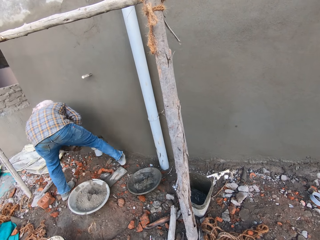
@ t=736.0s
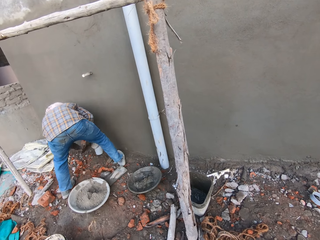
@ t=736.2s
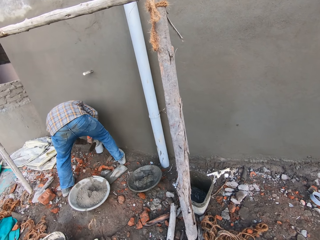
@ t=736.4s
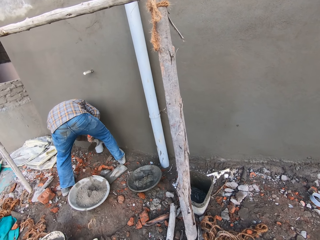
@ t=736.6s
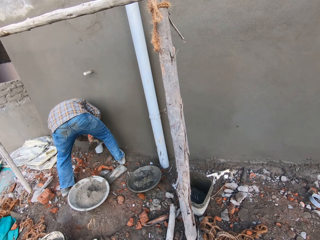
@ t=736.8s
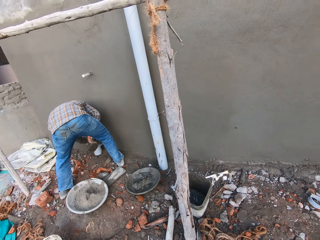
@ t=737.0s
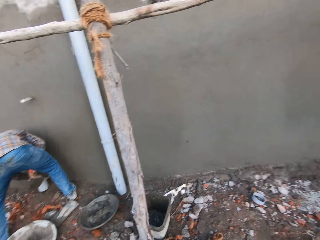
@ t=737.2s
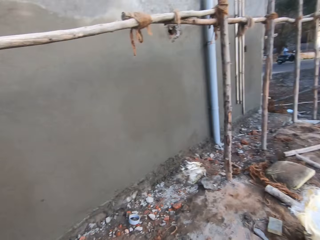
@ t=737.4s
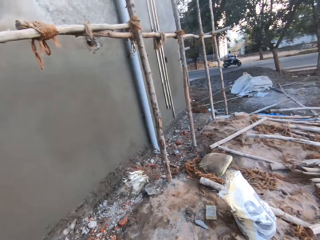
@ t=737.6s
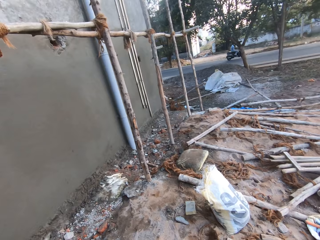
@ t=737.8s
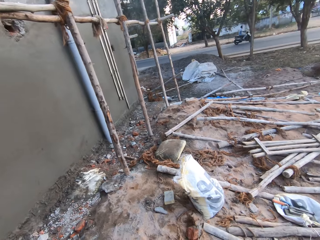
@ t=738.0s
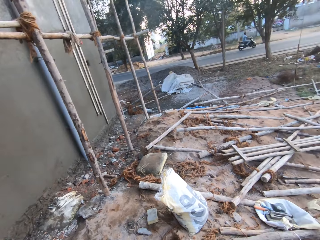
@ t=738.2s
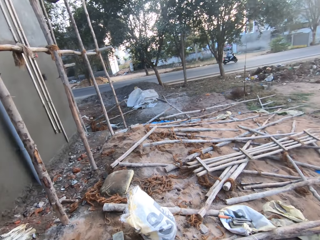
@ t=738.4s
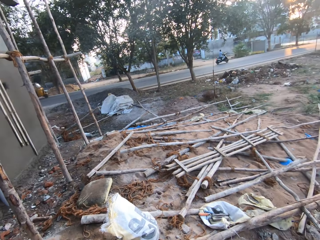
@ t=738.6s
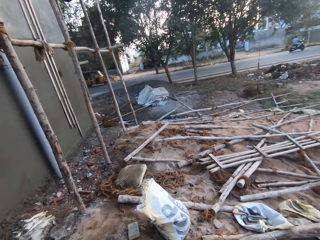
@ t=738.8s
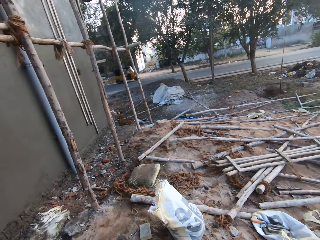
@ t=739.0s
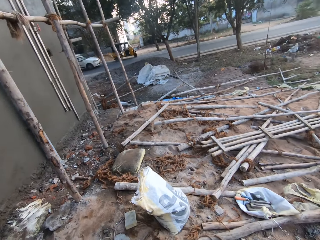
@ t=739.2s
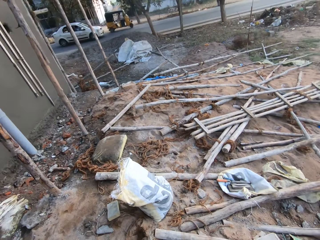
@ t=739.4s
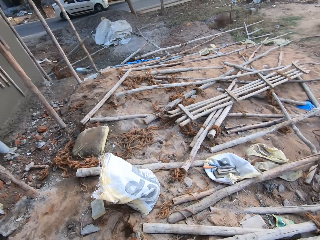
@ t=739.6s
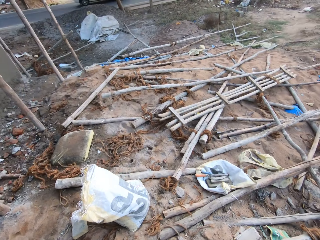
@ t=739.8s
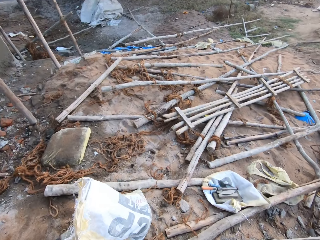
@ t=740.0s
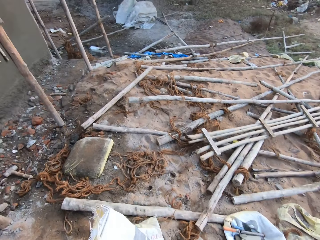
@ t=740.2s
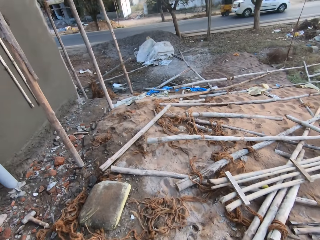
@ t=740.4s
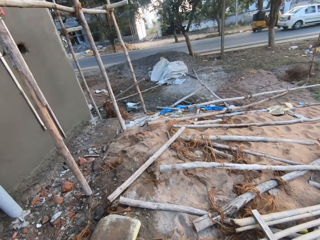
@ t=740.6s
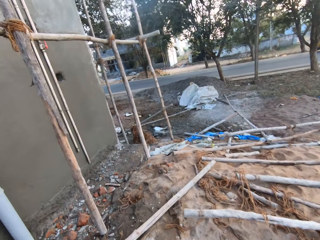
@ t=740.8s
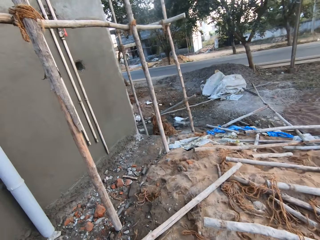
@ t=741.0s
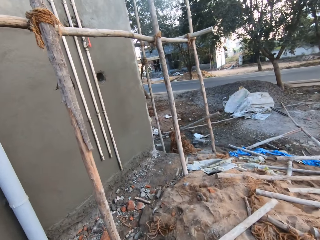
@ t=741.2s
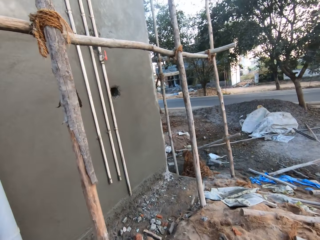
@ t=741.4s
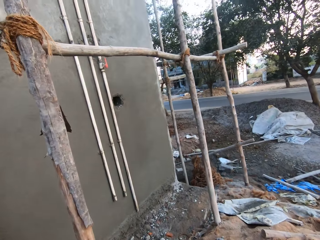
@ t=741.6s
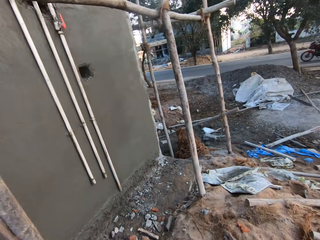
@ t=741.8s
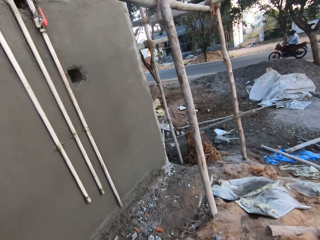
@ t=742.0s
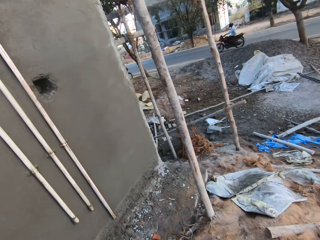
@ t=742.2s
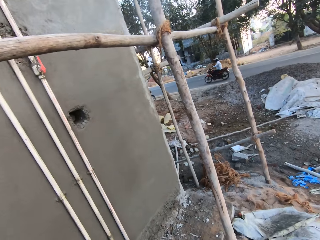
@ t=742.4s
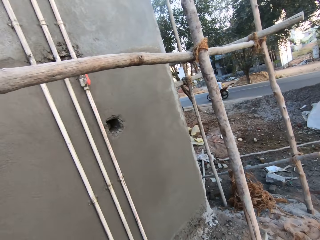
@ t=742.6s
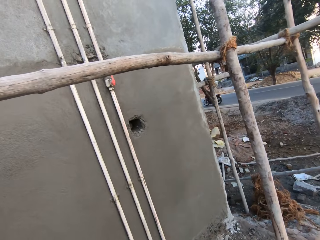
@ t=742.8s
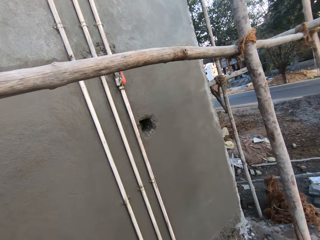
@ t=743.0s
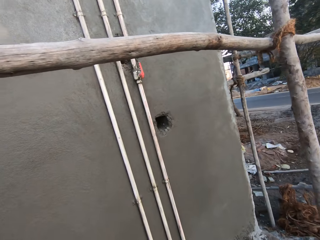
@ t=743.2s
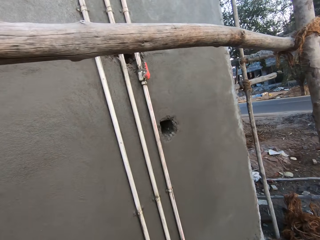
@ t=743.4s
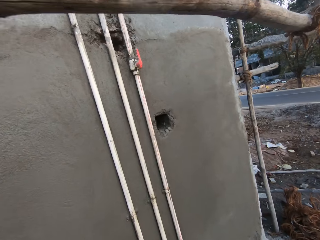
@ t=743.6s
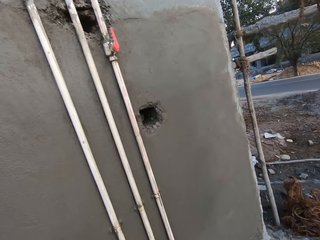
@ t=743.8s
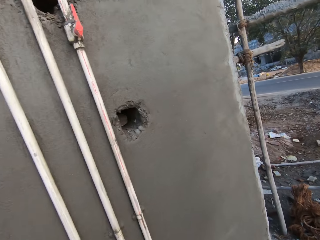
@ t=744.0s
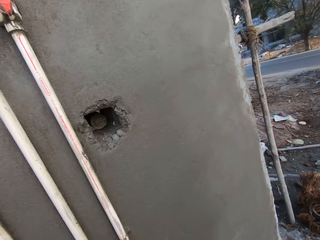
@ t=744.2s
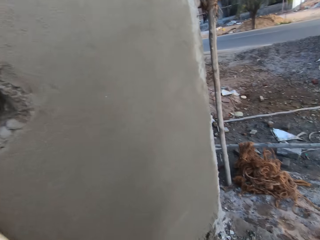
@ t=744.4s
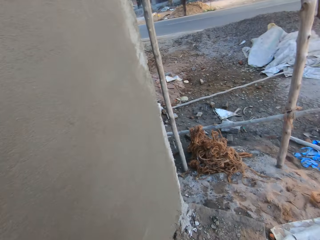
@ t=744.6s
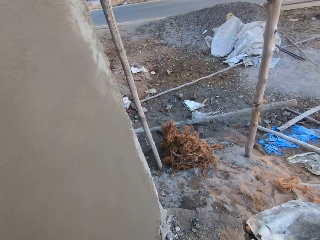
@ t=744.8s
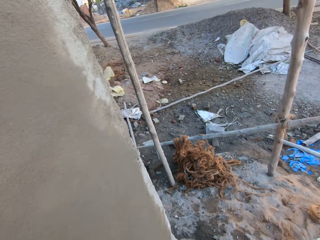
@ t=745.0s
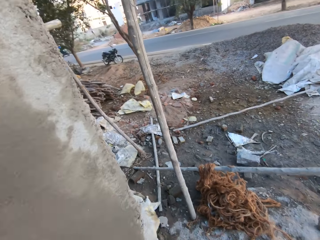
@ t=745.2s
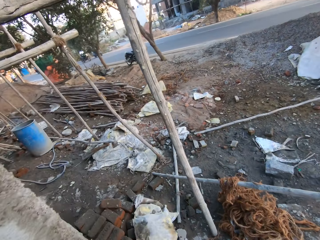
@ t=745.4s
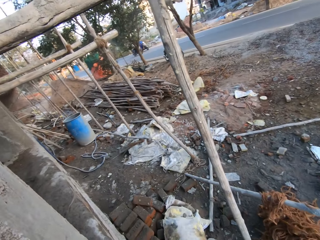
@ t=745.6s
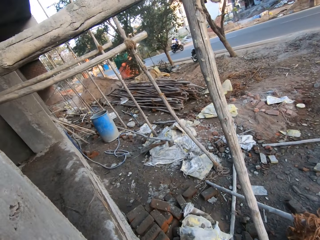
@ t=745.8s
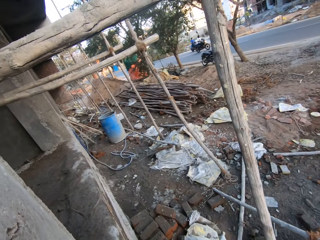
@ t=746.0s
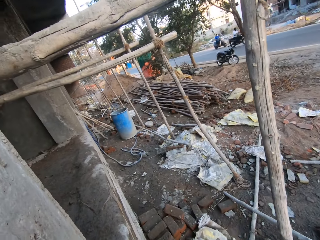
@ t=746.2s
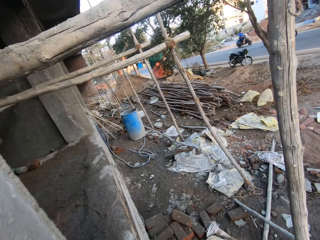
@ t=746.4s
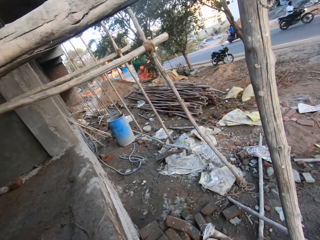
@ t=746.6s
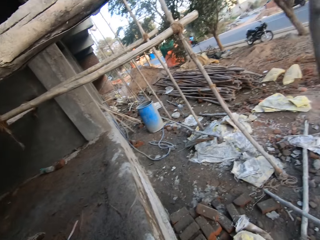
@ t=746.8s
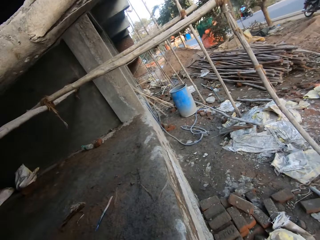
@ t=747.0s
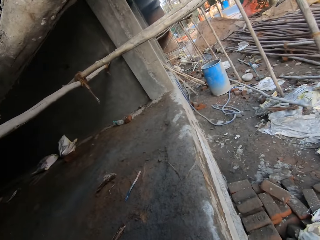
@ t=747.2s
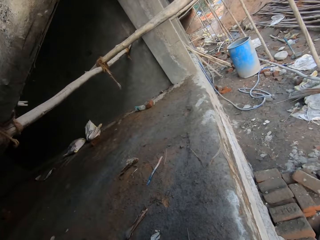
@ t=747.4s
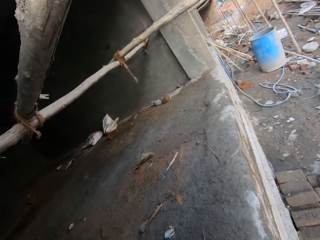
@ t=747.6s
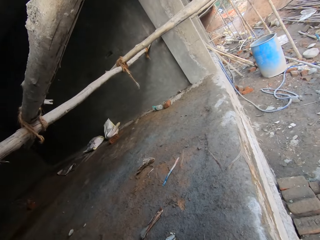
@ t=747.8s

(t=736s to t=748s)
The man puts the cement on the wall with his left hand. The camera wearer walks in the site building. They mumble in the site building.

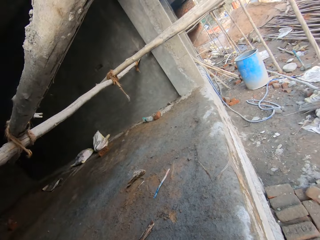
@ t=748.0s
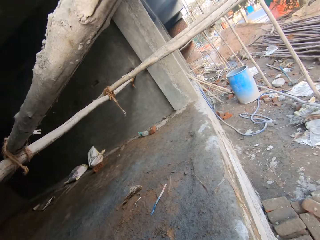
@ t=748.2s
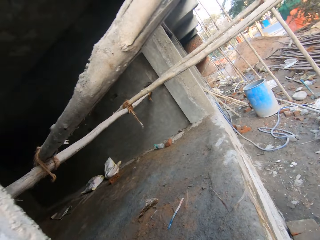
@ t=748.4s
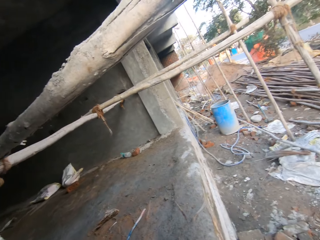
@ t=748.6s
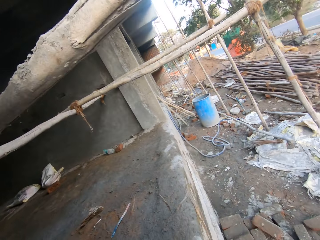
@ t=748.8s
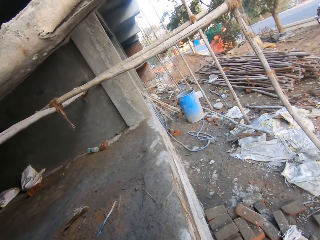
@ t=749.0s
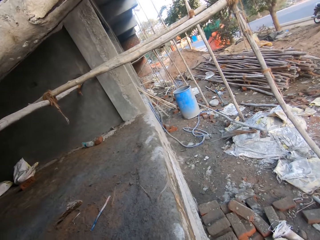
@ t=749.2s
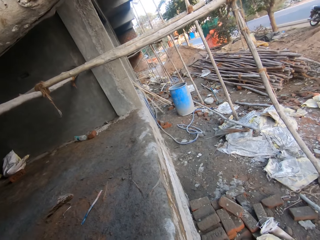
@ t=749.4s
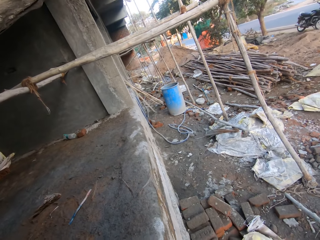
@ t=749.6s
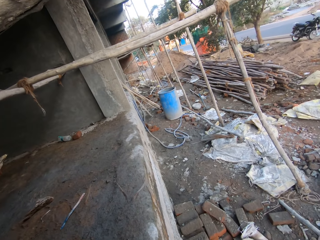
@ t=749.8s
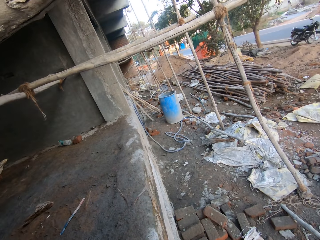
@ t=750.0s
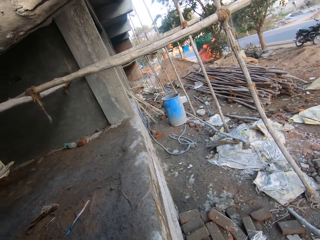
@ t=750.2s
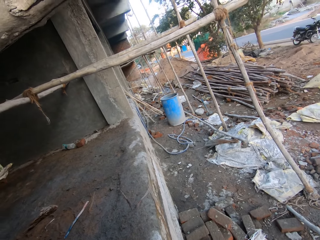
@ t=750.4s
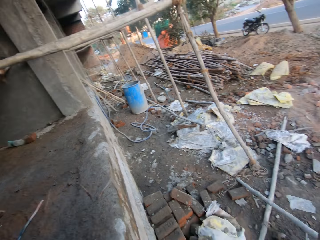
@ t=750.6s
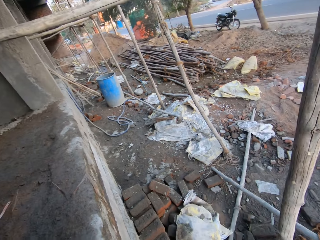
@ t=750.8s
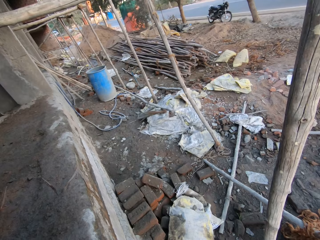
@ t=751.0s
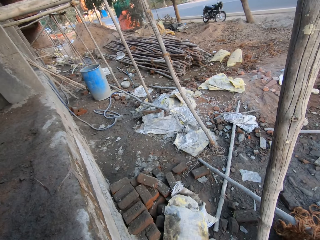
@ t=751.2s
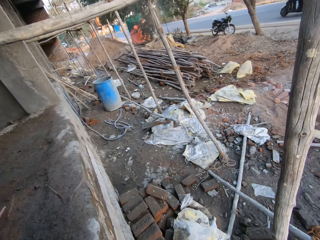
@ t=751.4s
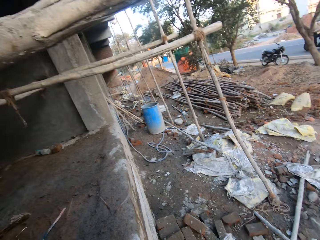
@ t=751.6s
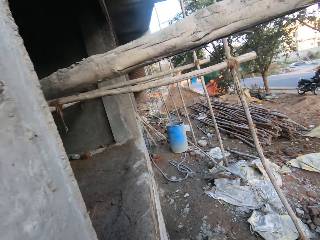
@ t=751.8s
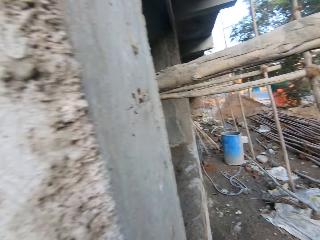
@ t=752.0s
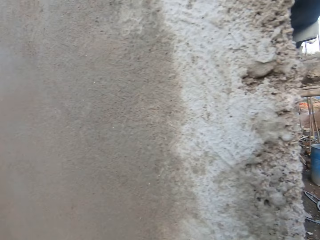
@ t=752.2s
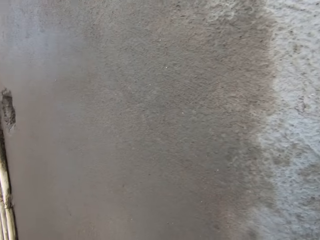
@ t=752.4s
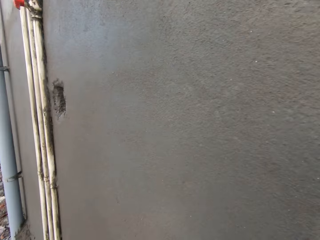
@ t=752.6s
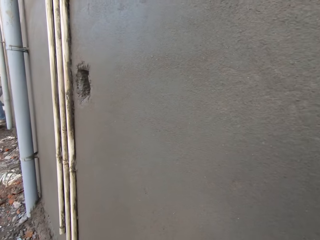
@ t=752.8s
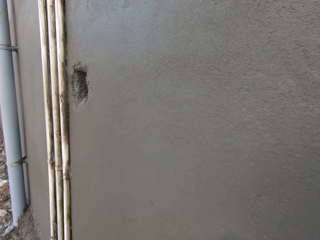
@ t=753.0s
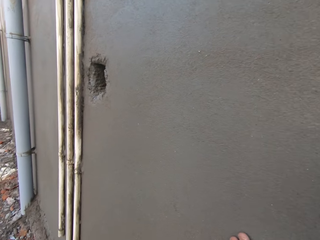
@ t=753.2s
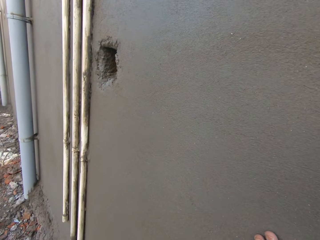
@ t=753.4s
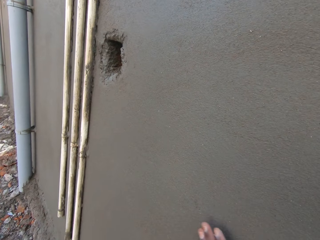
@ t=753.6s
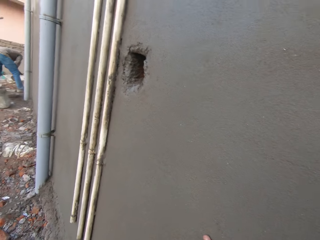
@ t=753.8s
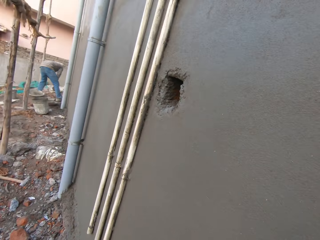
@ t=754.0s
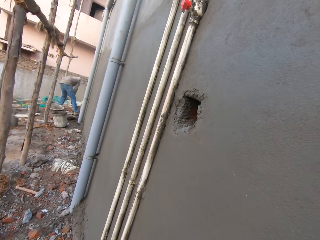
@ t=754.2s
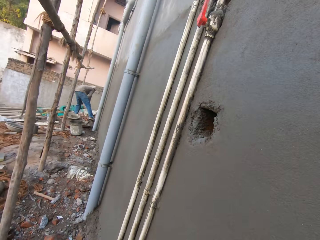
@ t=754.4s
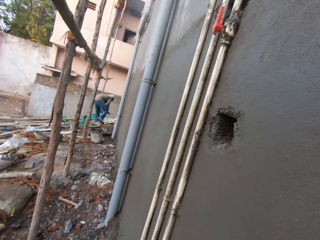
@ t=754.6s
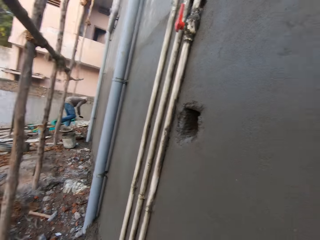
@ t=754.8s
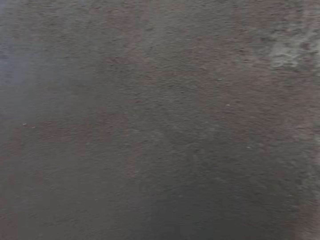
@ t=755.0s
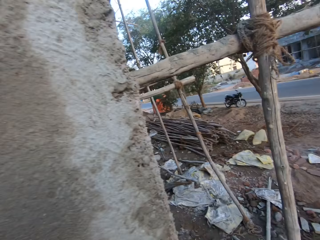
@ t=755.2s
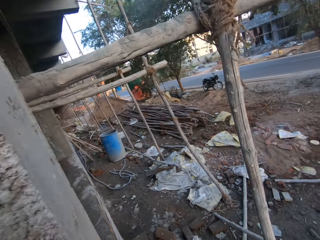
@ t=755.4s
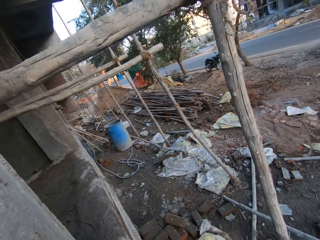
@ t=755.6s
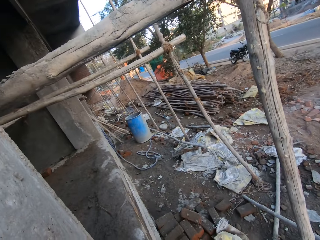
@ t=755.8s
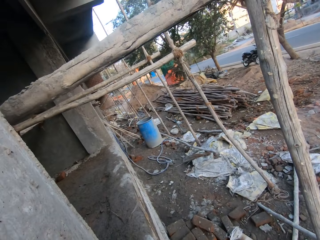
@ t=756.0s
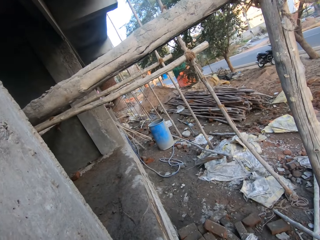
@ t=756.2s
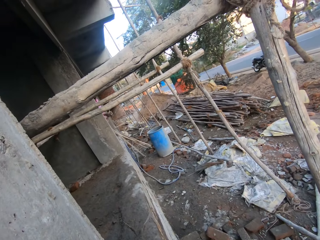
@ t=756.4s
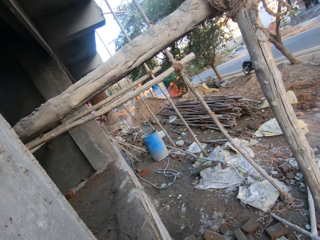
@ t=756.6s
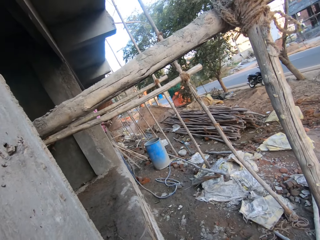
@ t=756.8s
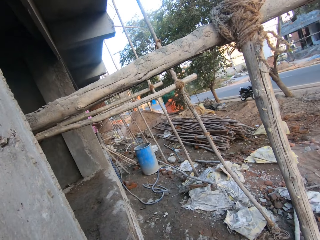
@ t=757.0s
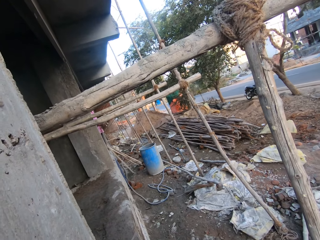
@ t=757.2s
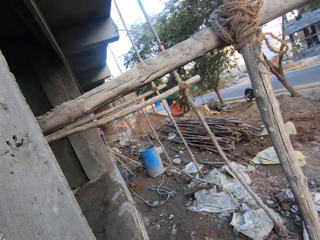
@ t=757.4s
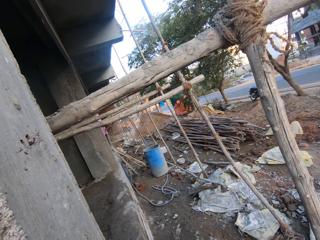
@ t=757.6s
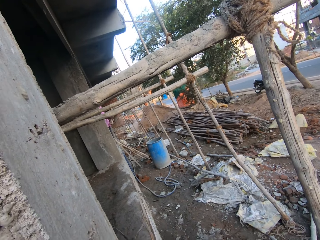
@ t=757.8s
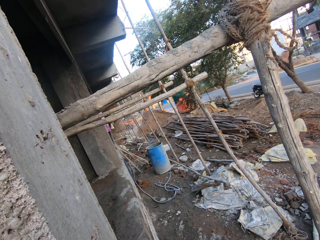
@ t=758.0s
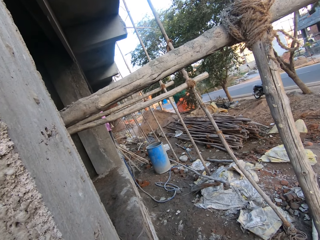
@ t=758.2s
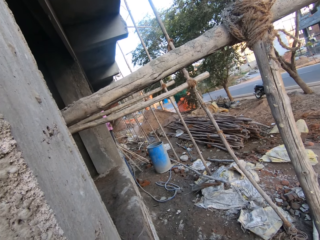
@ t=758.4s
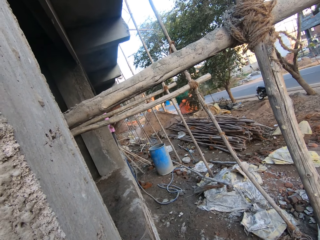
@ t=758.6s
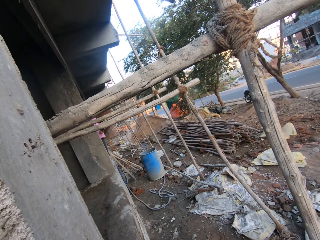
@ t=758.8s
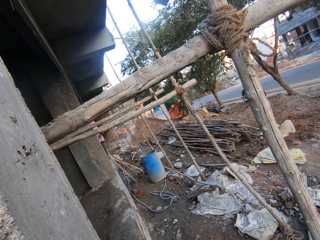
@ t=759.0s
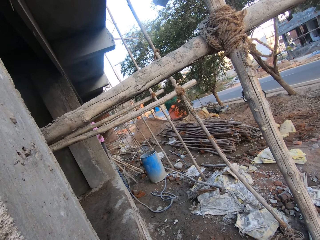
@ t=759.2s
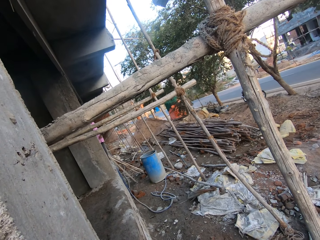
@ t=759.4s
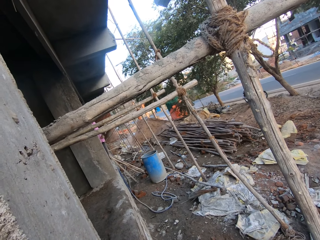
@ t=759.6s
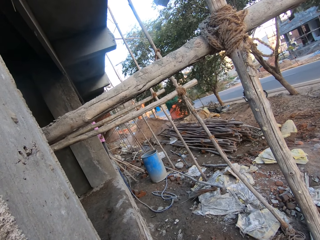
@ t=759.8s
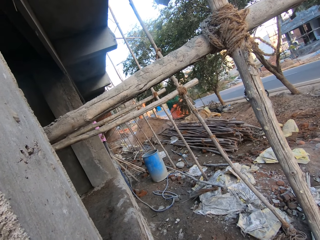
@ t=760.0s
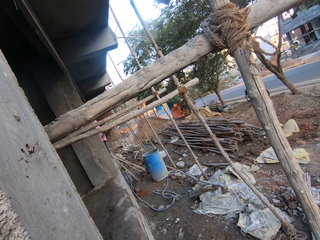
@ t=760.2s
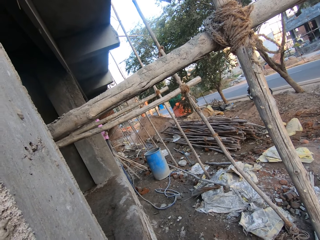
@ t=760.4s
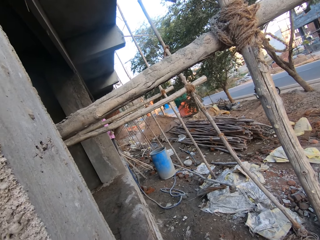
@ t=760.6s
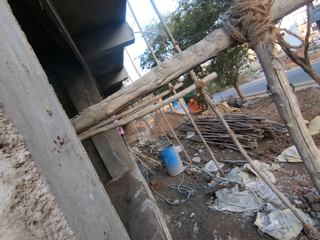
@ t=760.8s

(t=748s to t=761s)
The camera wearer touches the wall with his right hand. He converses with a man.
